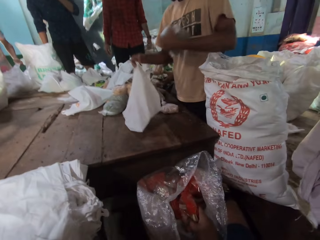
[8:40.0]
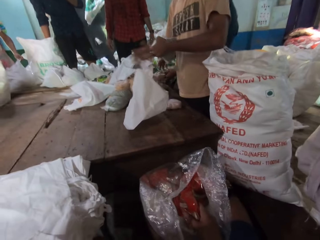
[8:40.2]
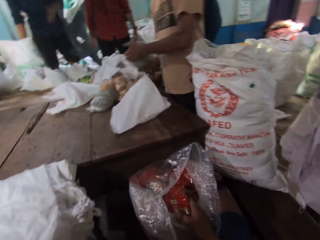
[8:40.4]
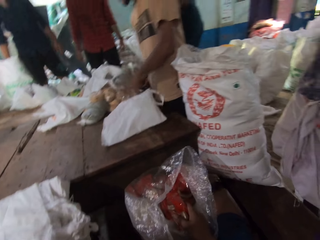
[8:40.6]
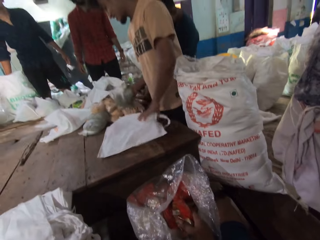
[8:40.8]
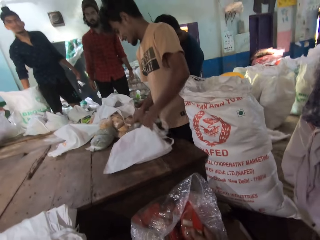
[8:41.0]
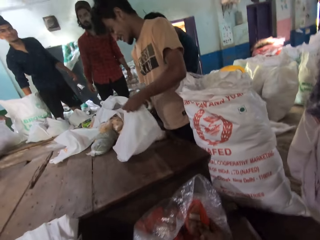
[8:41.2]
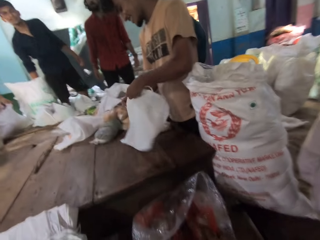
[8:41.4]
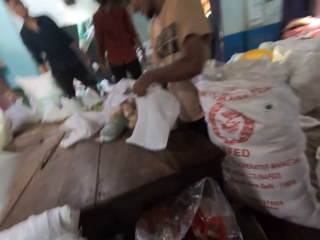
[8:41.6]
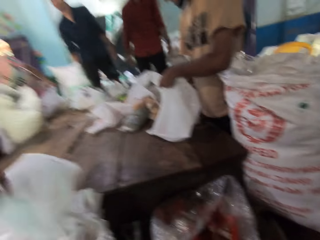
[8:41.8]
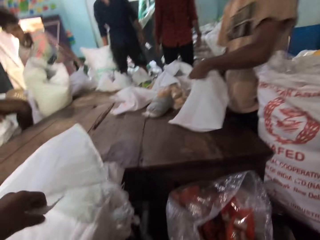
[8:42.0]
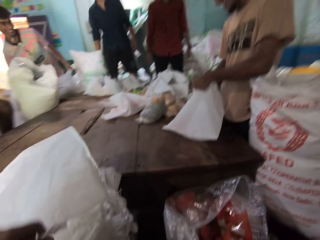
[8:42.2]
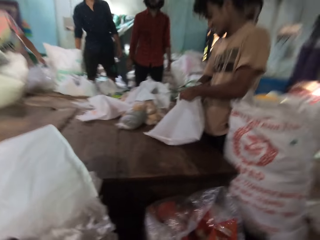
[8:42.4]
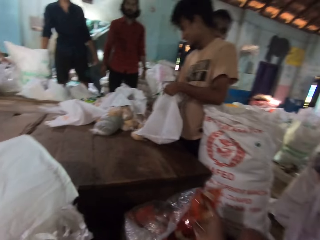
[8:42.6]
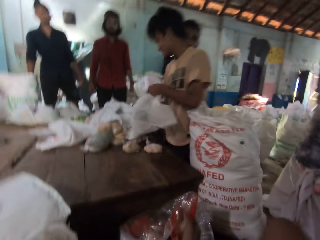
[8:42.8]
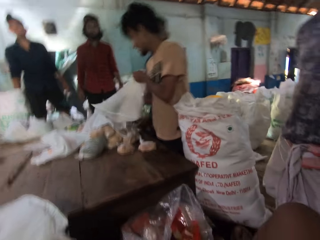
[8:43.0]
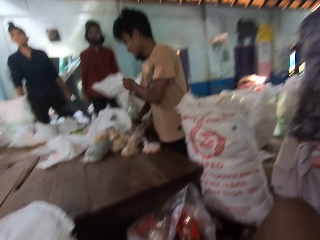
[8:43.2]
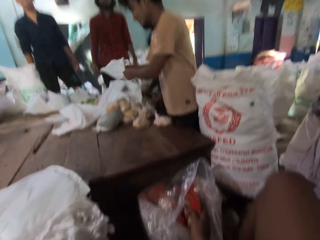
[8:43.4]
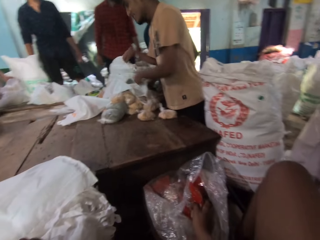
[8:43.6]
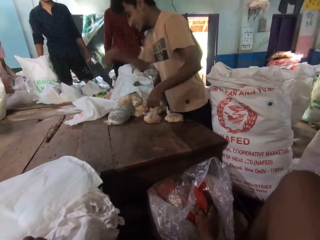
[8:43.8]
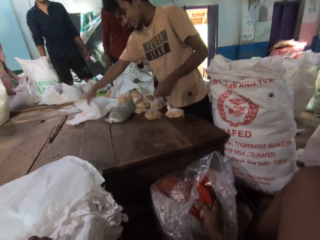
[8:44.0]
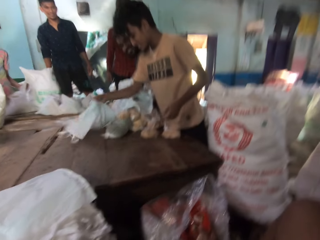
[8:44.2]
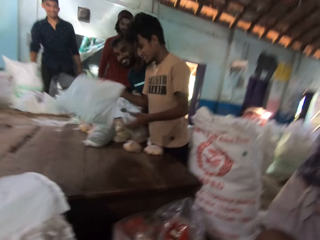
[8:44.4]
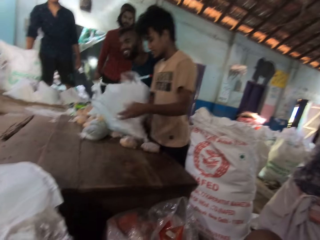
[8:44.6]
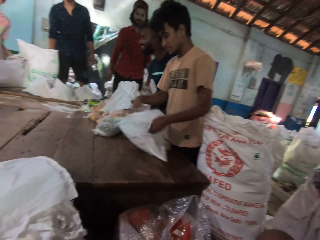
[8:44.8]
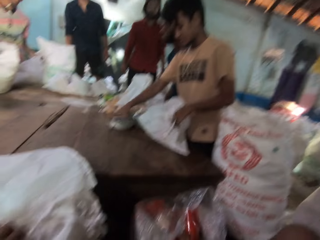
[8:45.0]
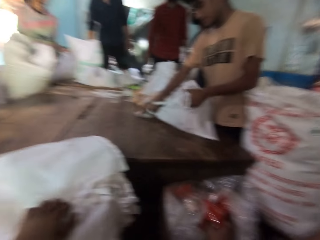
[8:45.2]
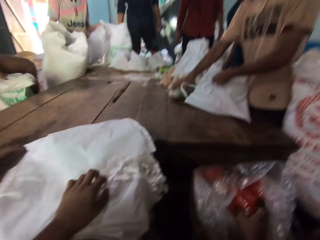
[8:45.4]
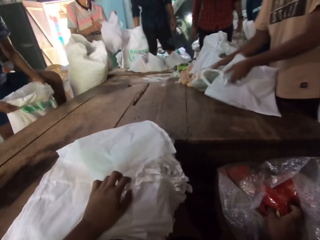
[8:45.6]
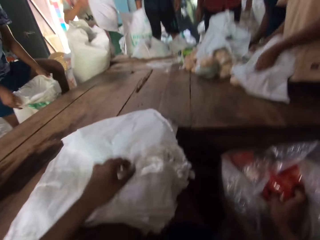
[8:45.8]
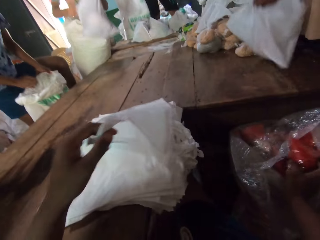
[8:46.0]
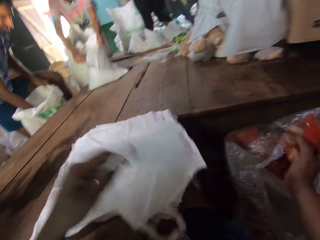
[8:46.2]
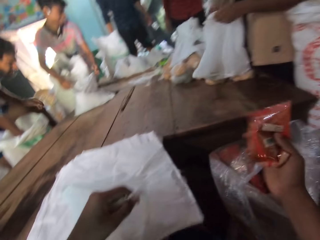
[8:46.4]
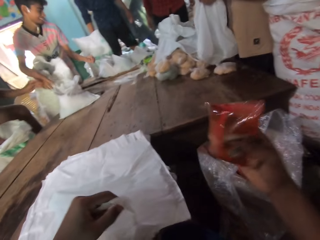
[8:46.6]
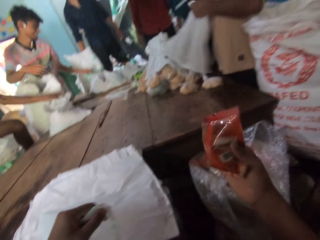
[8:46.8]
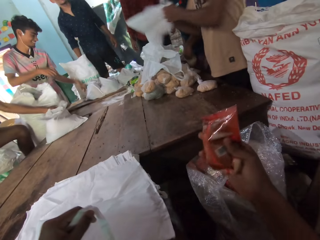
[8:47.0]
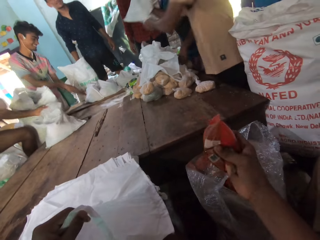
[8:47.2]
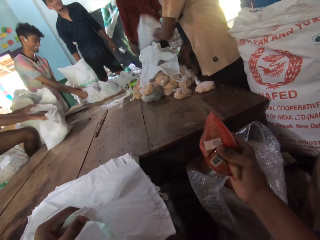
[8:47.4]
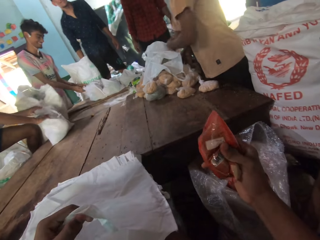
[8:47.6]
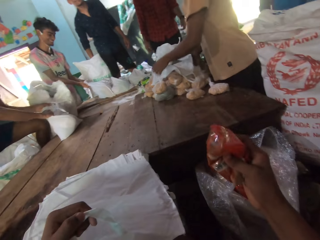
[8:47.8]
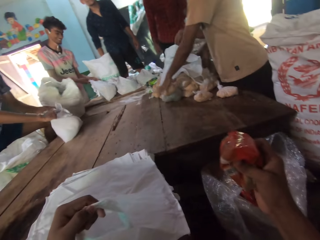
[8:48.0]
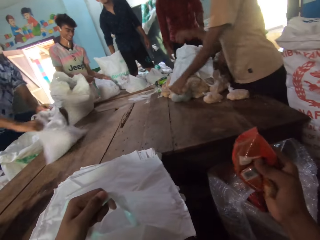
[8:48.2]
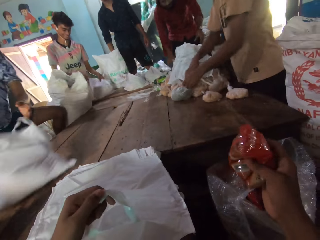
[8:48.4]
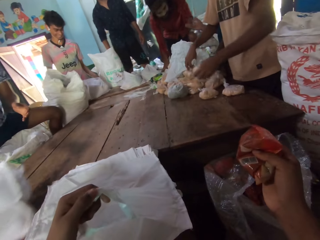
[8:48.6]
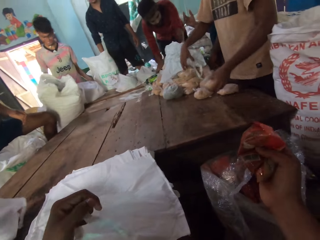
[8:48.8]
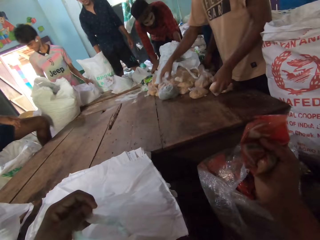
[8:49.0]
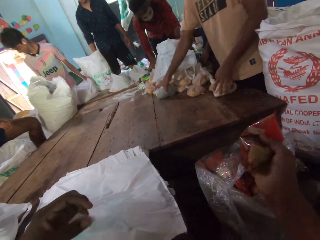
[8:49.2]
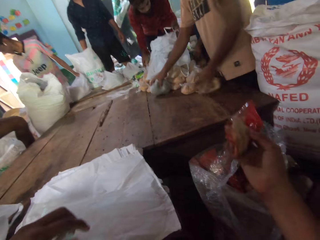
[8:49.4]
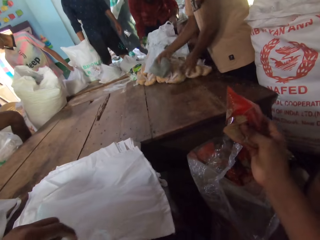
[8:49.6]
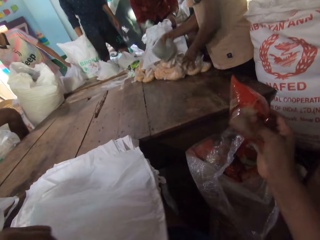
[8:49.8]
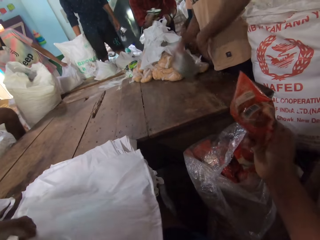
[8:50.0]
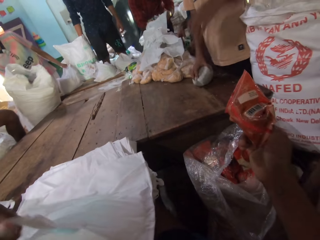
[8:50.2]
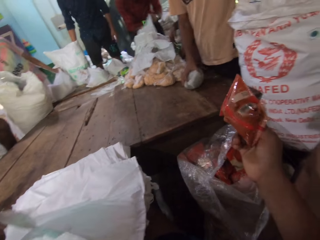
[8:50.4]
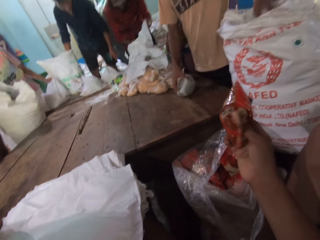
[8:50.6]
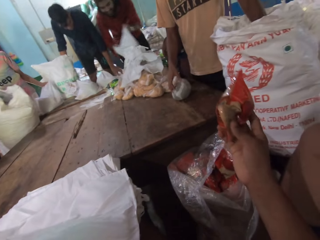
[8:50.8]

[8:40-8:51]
A man drops a pack of broken wheat in his right hand into the carrier bag in his left hand. The camera wearer drops the carrier bag on the table with his left hand. The man drops the carrier bag on the table with his right hand and picks the carrier bag from the table with his right hand. Another man moves a carrier bag on the table with his hands. The first man moves a pack of broken wheat from the table to the carrier bag in his left hand with his right hand. The camera wearer holds the snack on the right hand. He checks the pack of chips in his right hand. The first man drops the carrier bag on the table with his right hand. Another man drops a pack of broken wheat in his right hand in the carrier bag in his left hand. The second man moves a carrier bag on the table with his hands and moves the carrier bag on the table with his hands. The first man picks a pack of broken wheat from the table with his left hand. He picks a pack of broken wheat from the table with his left hand again. He adjusts some packs of broken wheat on the table with his left hand.

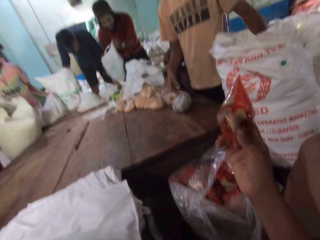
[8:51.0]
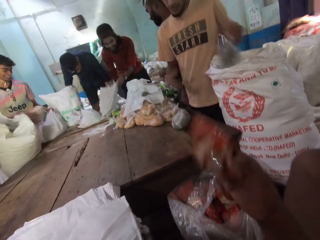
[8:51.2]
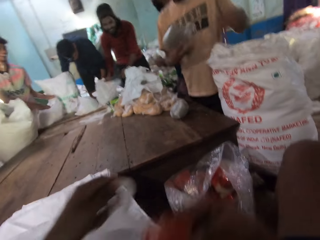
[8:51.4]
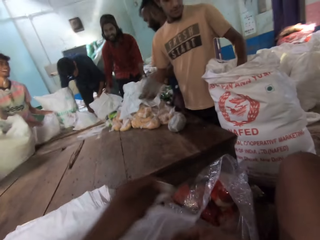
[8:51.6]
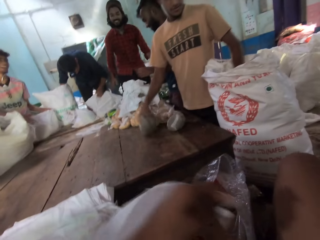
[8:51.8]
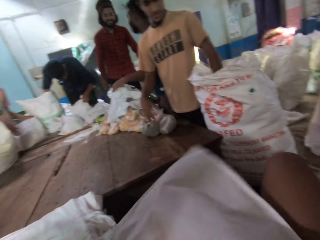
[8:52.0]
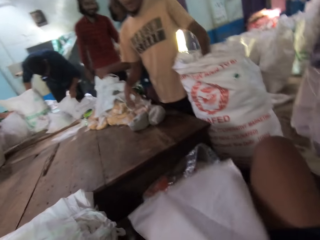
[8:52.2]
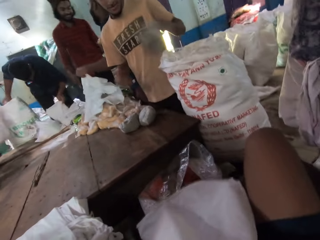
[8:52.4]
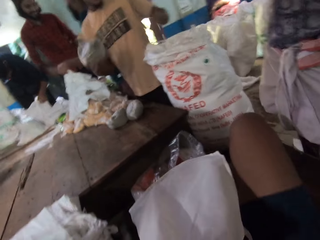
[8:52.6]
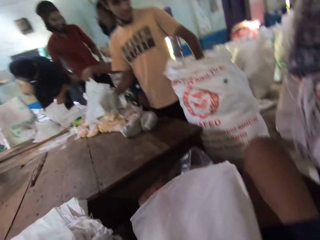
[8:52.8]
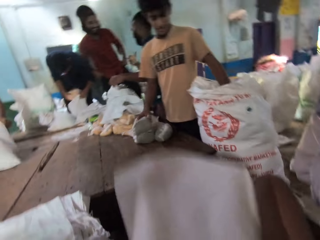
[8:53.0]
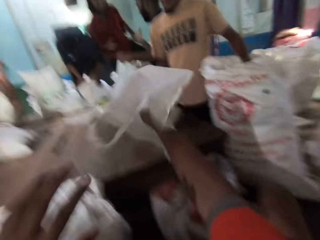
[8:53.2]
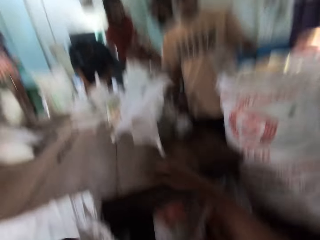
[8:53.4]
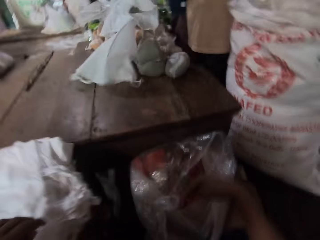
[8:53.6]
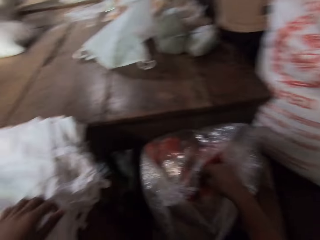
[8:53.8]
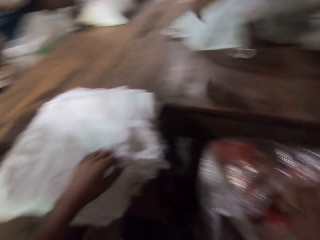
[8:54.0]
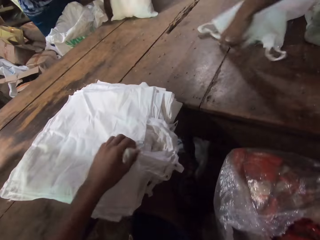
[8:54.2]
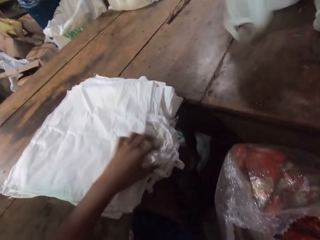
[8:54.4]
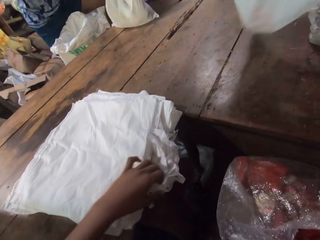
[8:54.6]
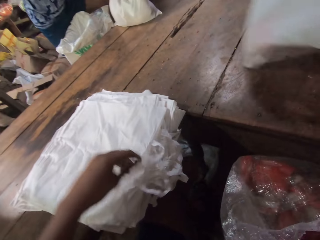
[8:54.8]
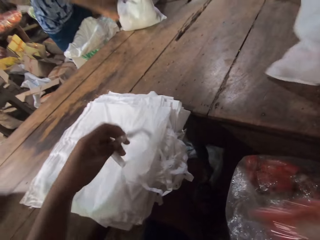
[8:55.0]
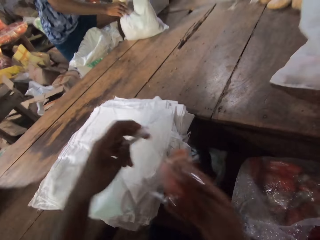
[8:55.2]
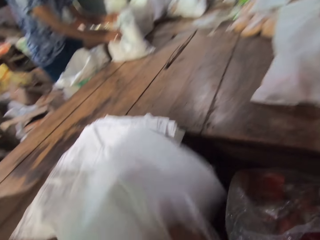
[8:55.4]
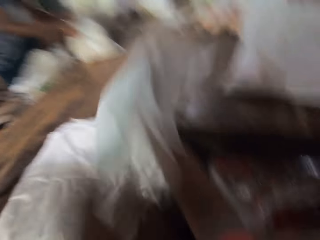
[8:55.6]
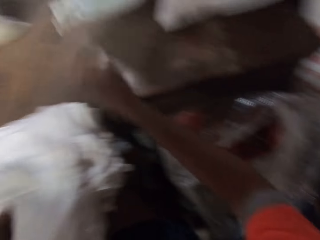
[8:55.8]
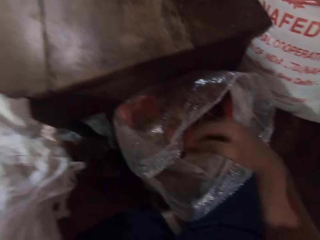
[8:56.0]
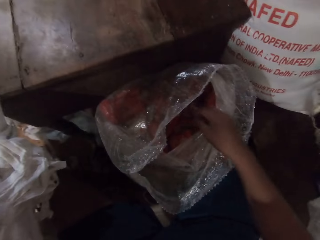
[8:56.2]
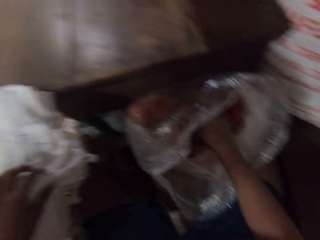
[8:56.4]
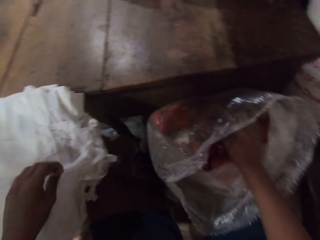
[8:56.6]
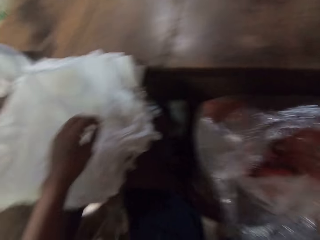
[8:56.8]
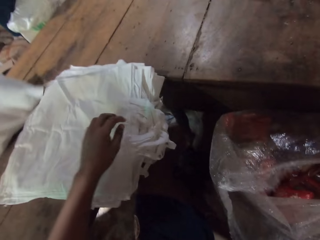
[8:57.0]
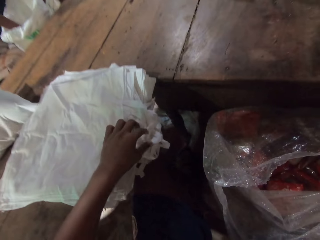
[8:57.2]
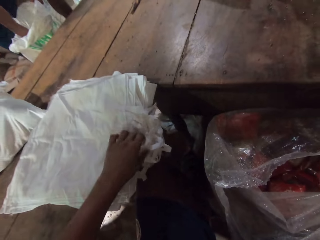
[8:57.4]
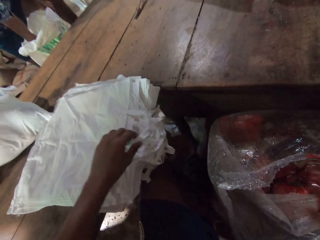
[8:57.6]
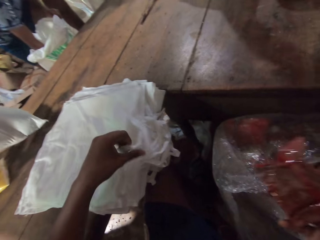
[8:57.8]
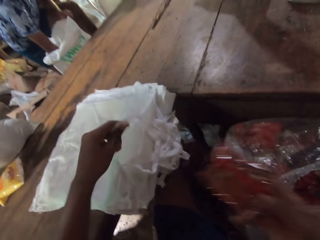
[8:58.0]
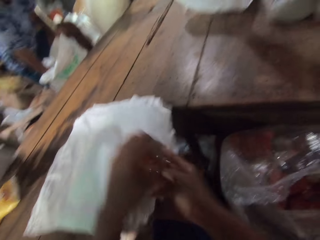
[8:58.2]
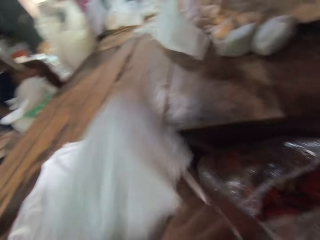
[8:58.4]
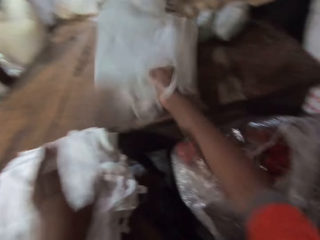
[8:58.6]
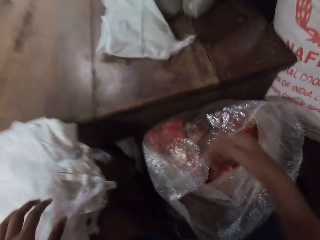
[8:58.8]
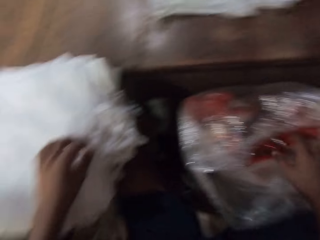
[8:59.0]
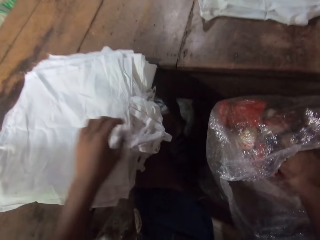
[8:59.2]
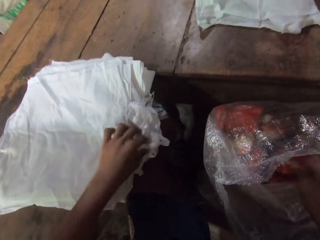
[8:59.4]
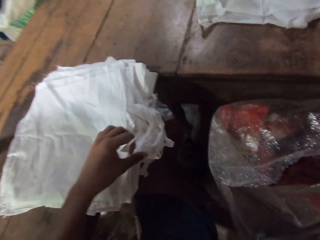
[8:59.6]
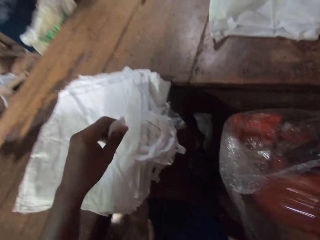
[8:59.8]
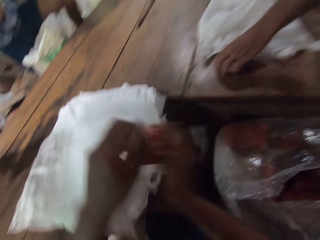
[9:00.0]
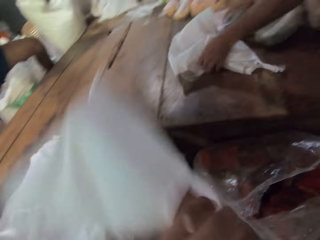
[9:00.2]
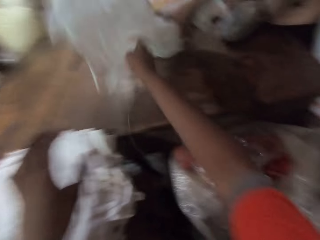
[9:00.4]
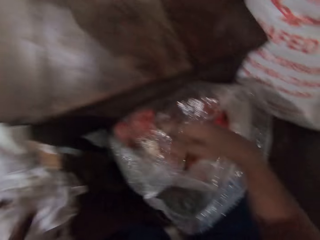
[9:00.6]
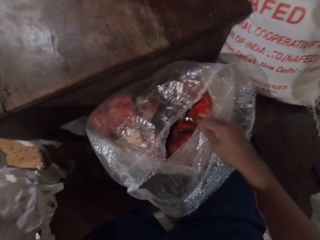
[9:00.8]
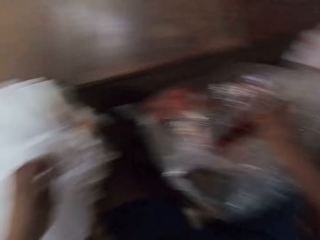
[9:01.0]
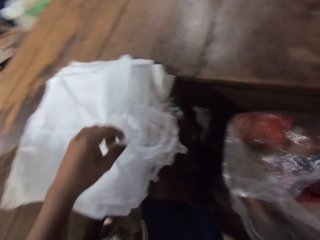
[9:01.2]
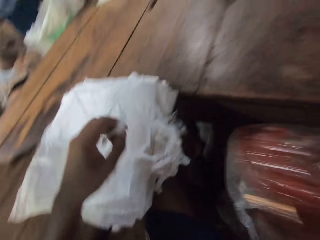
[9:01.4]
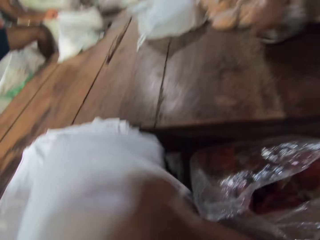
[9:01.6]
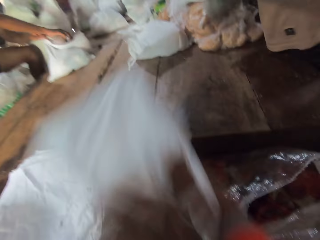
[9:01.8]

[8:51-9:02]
A man drops a carrier bag on the table with his hands. Another man moves packs of broken wheat from a sack to the table with his hands. Another man drops a pack of broken wheat in his right hand in a carrier bag in his left hand. The camera wearer drops the pack of chips in his right hand in the carrier bag in his left hand. Another man moves a pack of broken wheat from the sack to a carrier bag in his left hand with his right hand. The camera wearer throws the carrier bag on the table with his right hand. He picks a pack of chips from the sack with his right hand and picks a carrier bag from the table with his left hand. He drops the pack of chips in his right hand in the carrier bag in his left hand. He throws the carrier bag on the table with his right hand. He picks a pack of chips from the sack with his right hand. He drops the pack of chips in his right hand in the carrier bag in his left hand. He throws the carrier bag on the table with his right hand. He picks a pack of chips from the sack with his right hand and picks a carrier bag from the table with his left hand. He drops the pack of chips in his right hand in the carrier bag in his left hand. The second man picks the carrier bag from the table with his hands. The camera wearer throws the carrier bag on the table with his right hand. He picks a pack of chips from the sack with his right hand and picks a carrier bag from the table with his left hand. He drops the pack of chips in his right hand in the carrier bag in his left hand.
